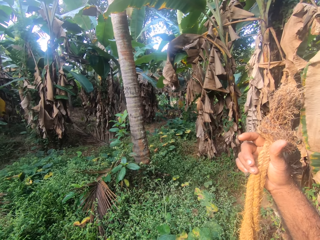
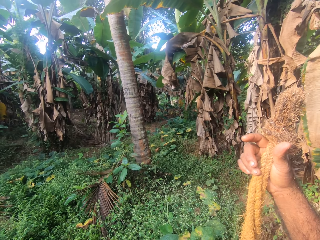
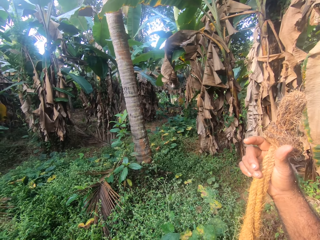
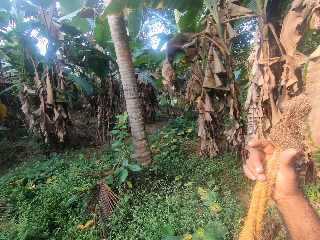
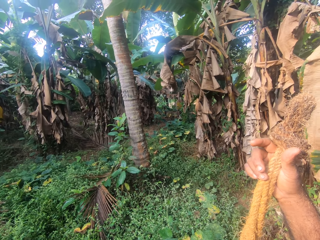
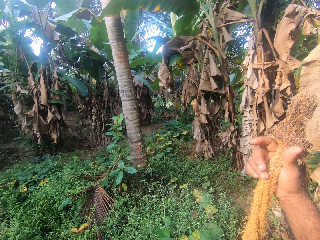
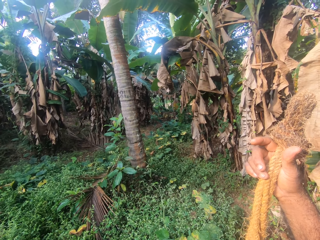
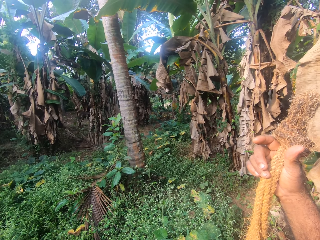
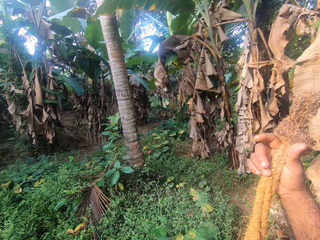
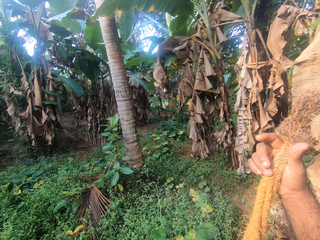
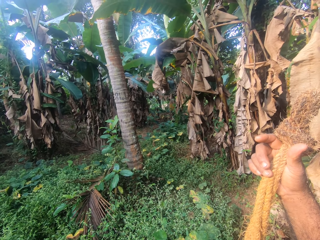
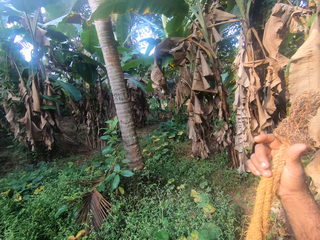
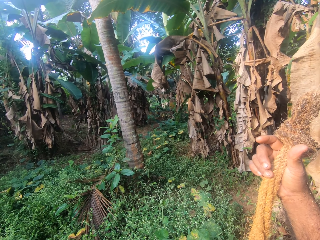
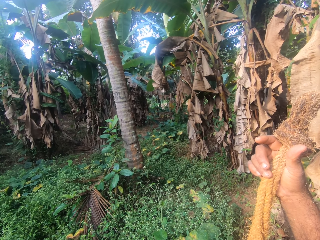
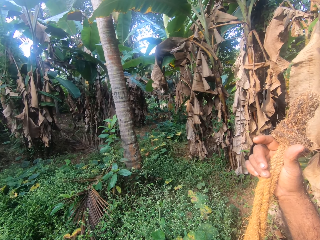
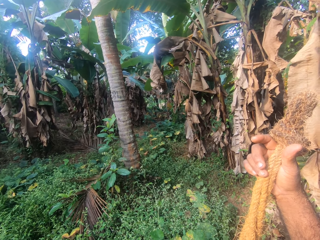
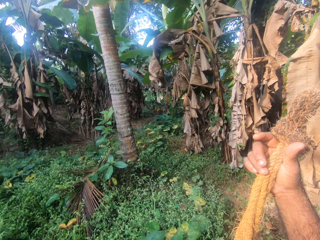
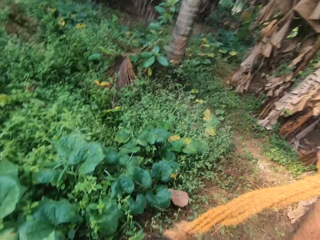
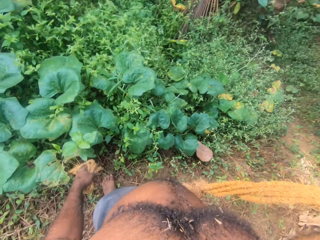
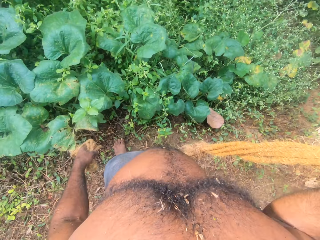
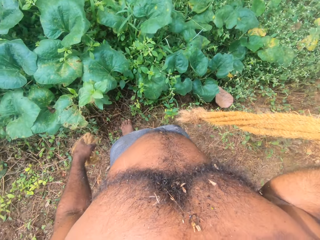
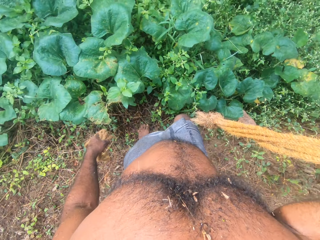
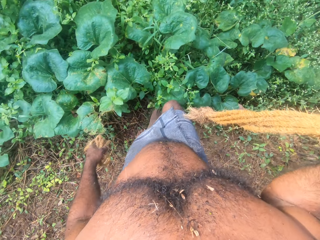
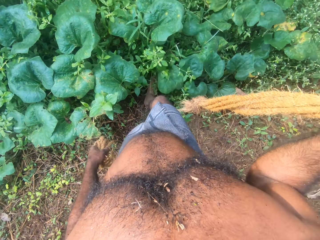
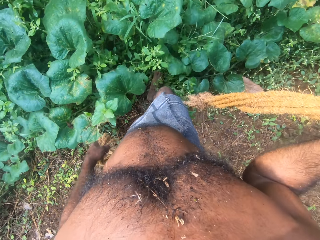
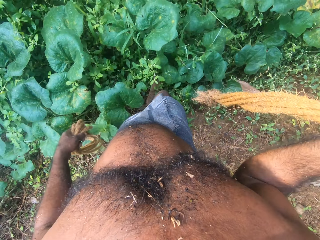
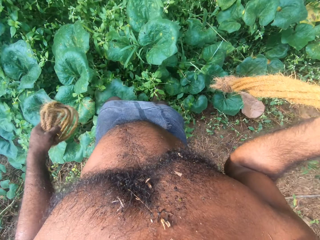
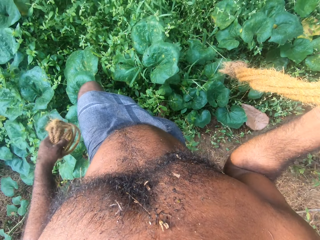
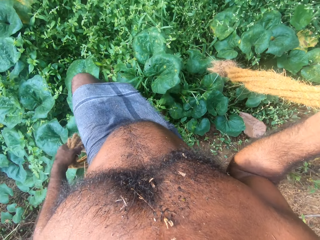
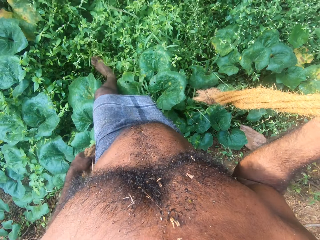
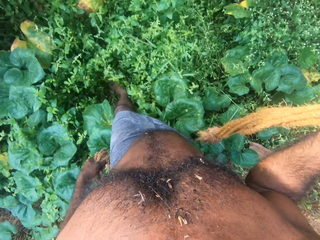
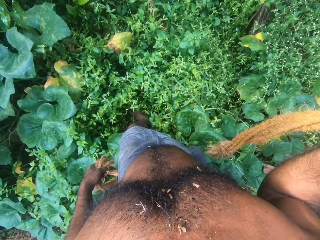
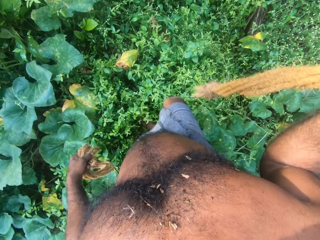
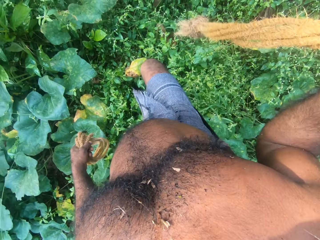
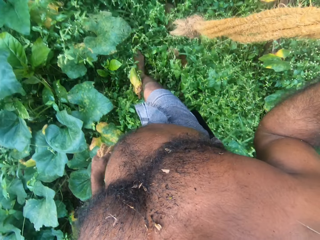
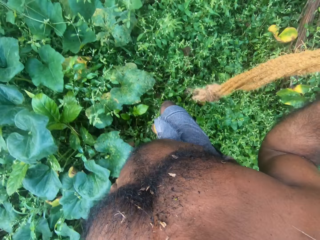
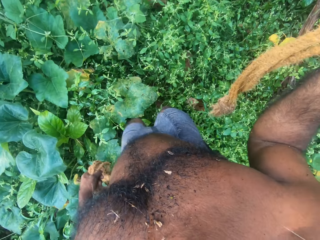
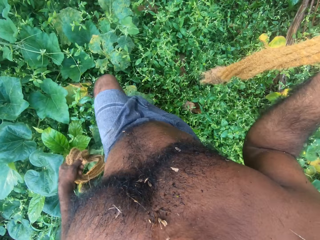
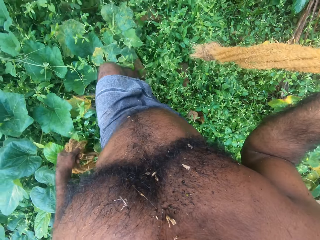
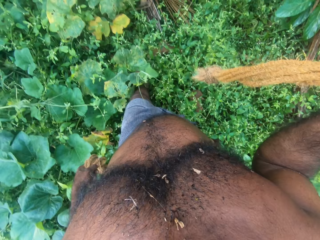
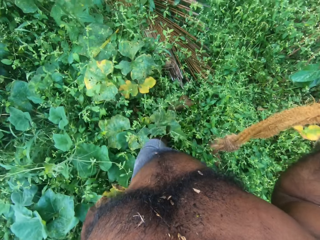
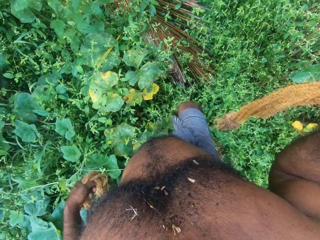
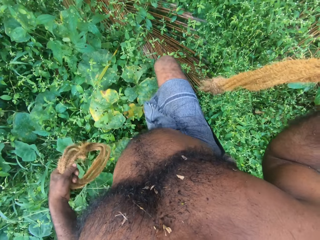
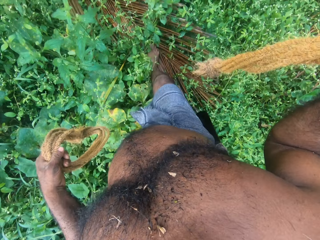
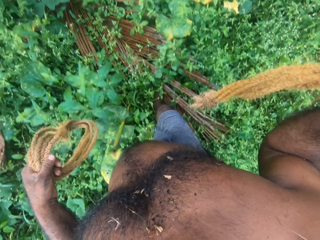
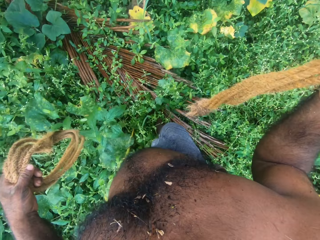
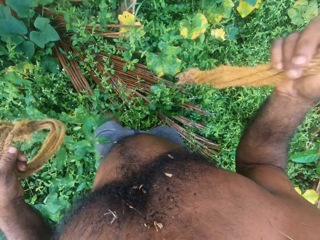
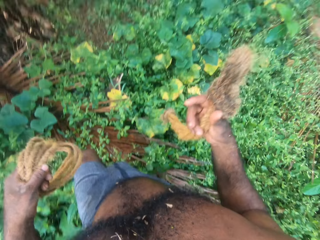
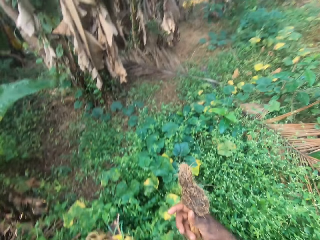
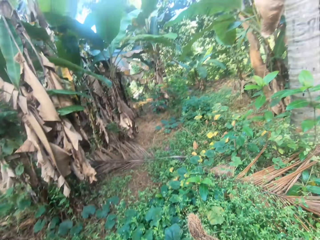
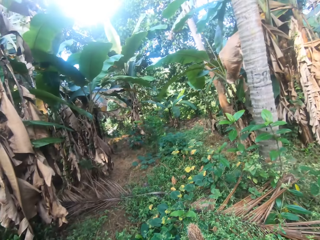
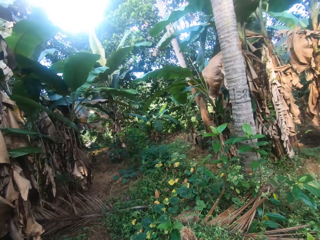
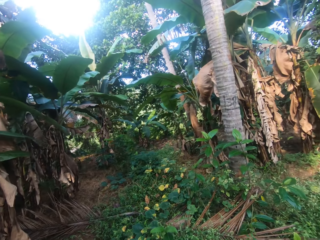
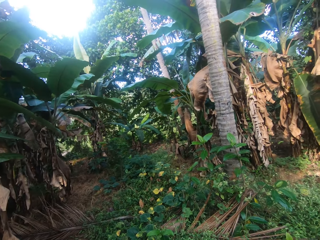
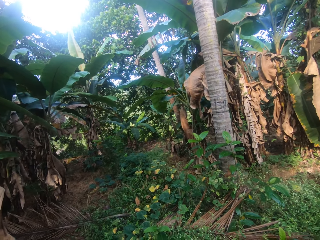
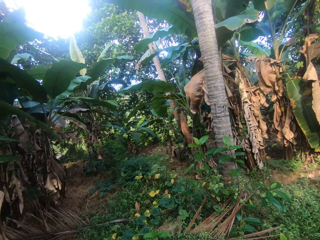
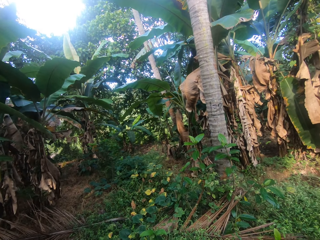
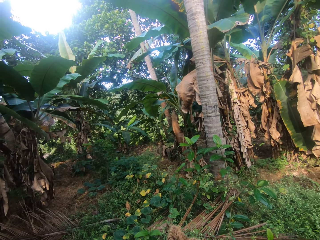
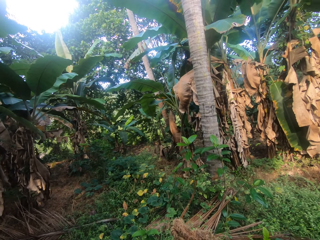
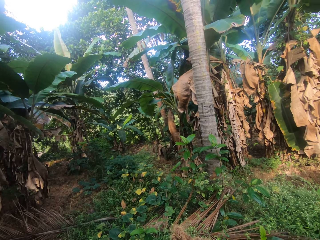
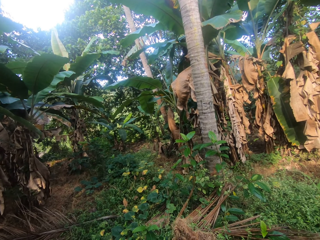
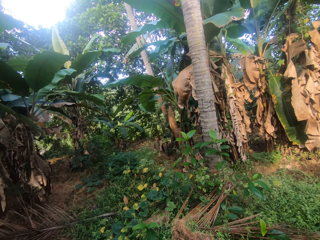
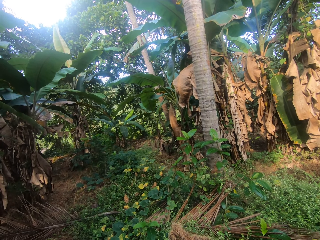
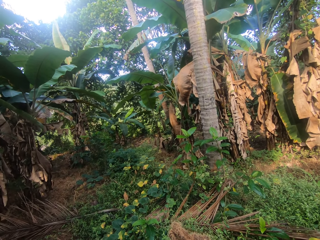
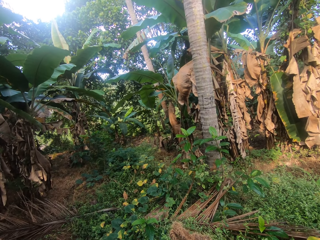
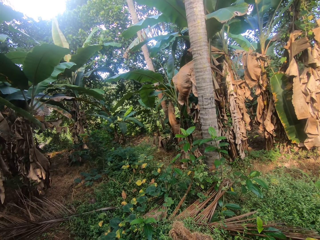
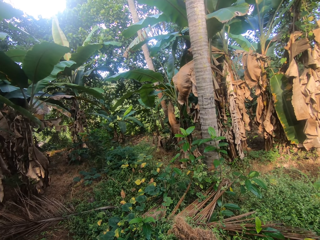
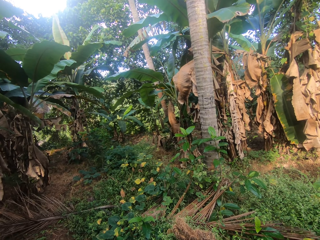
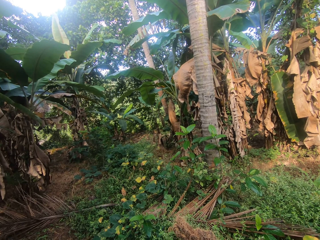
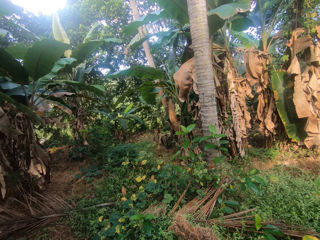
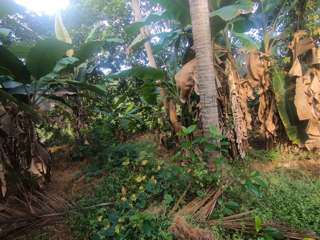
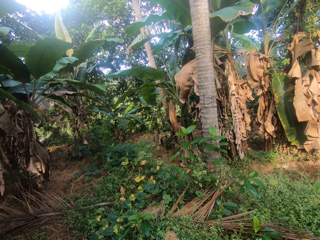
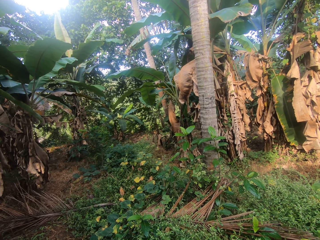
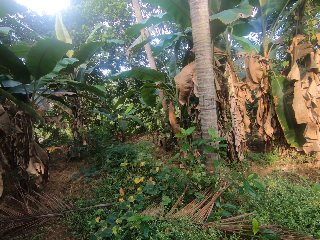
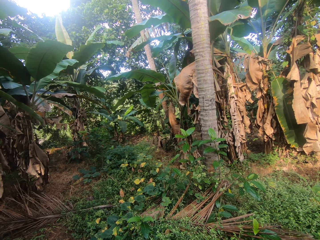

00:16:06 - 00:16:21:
The camera wearer walks in the farm. They look aside. They stop.

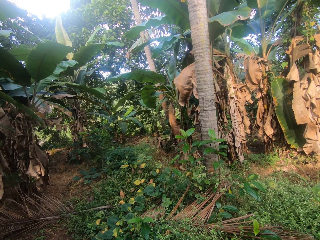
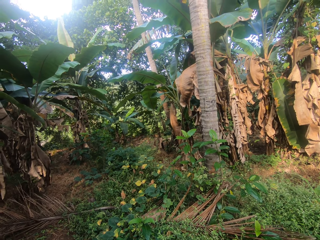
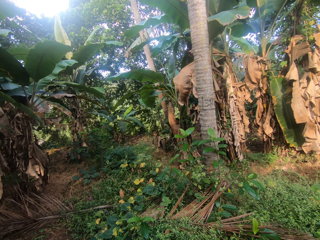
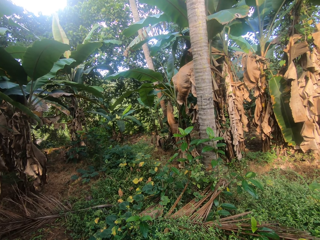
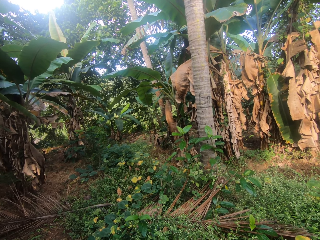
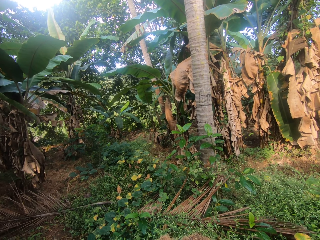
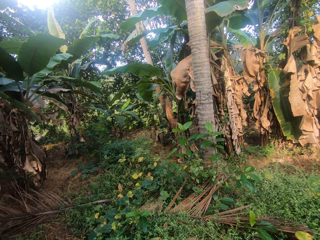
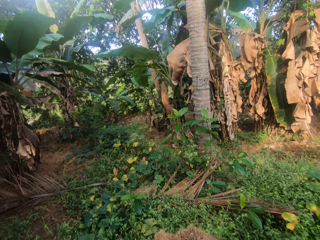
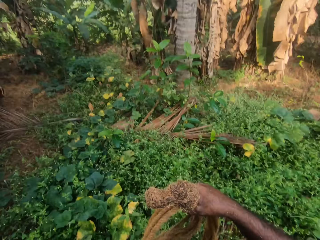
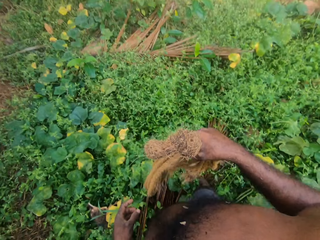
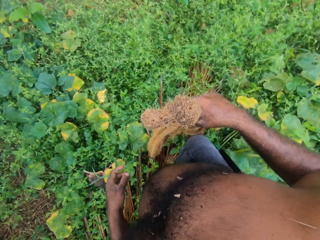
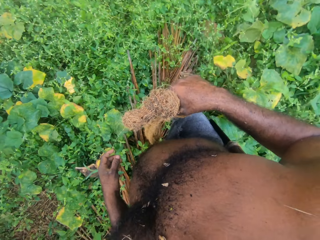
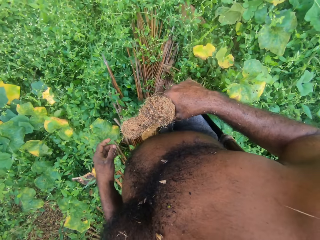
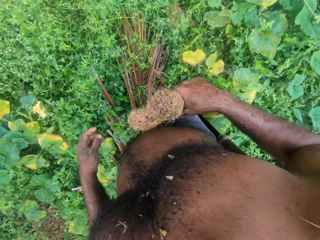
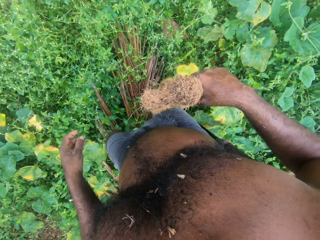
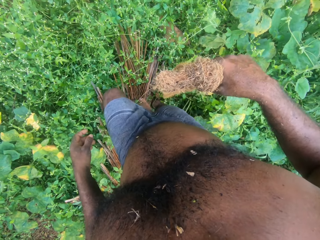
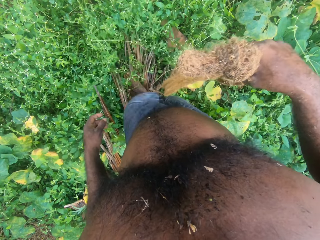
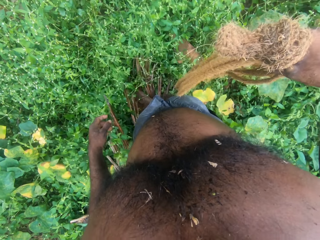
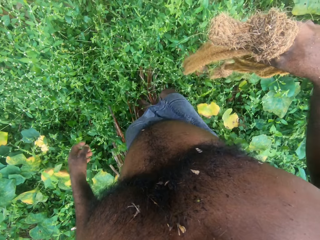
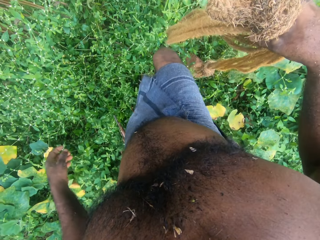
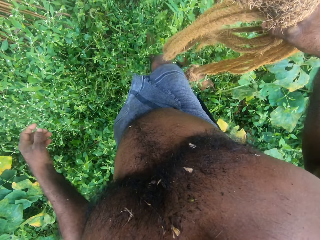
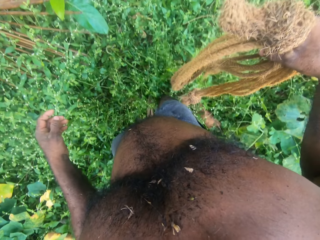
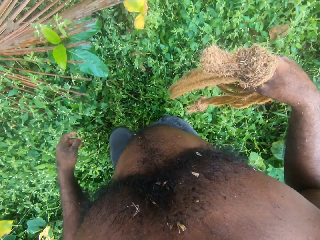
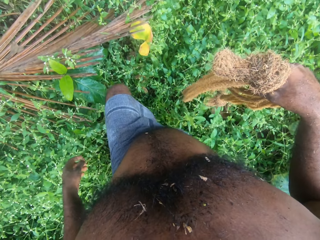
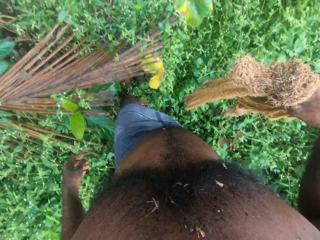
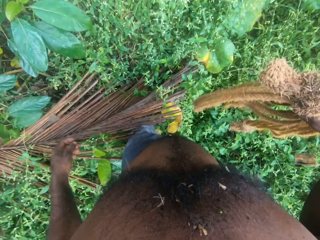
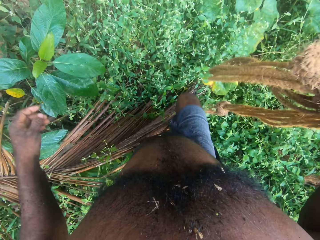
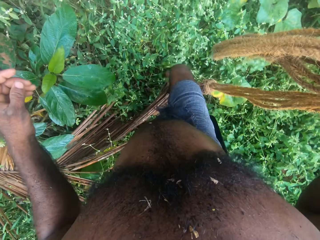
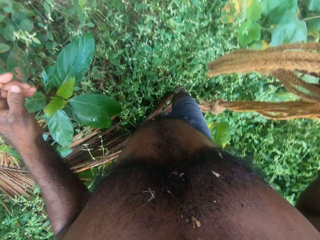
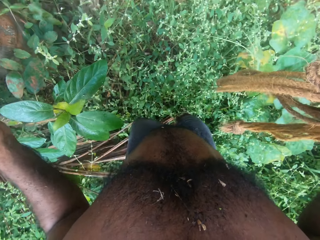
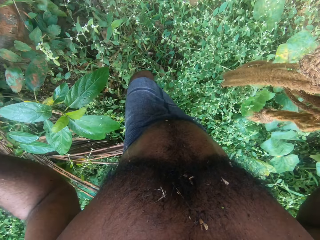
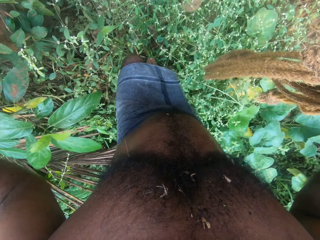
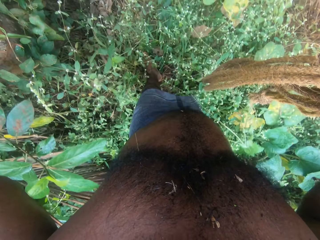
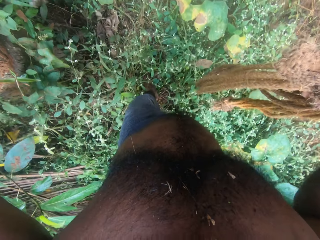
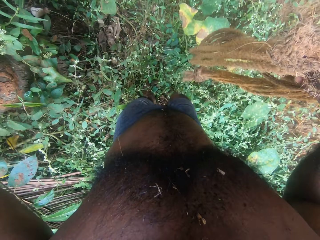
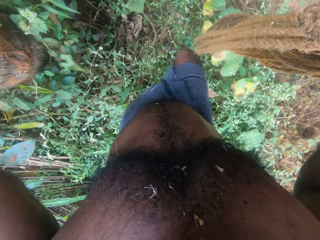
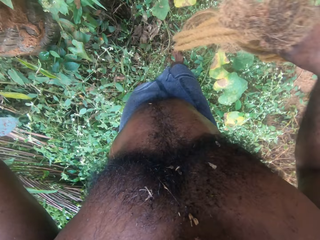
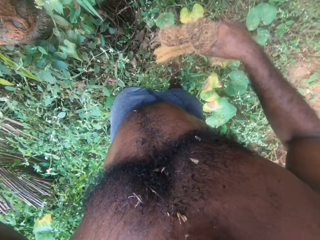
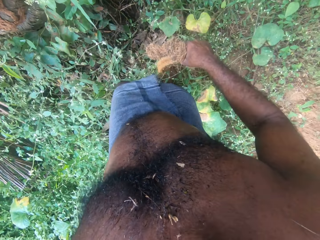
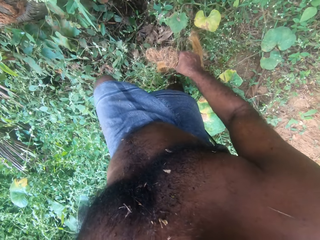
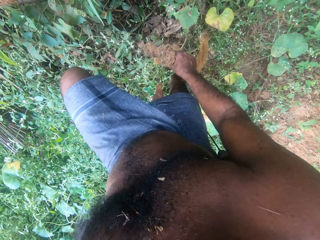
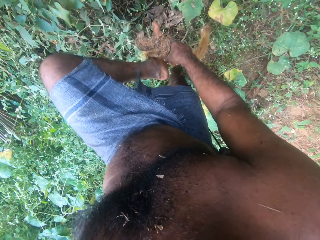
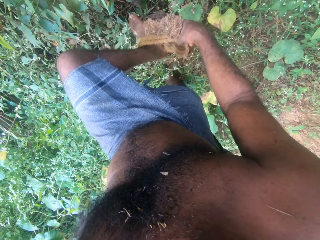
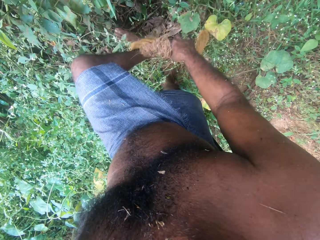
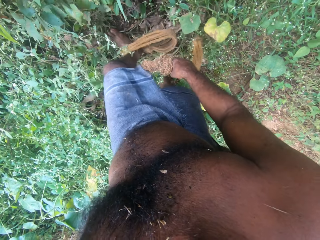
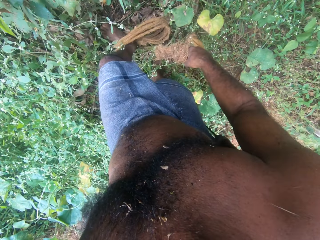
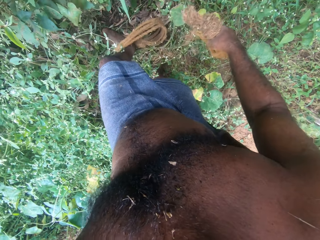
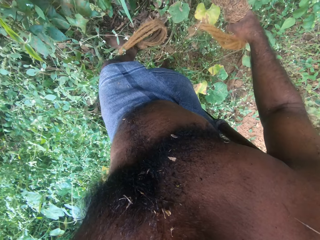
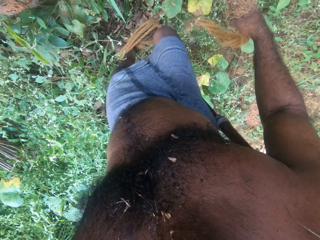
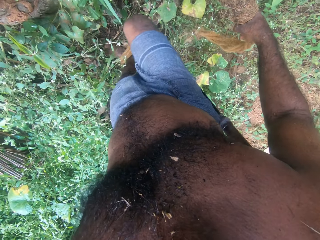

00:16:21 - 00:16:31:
The camera wearer moves towards the coconut tree. He wears the rope on his legs.
